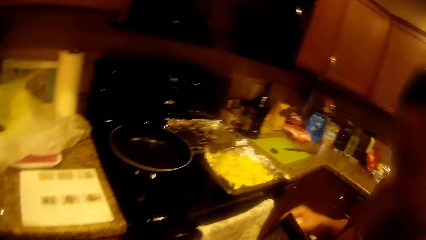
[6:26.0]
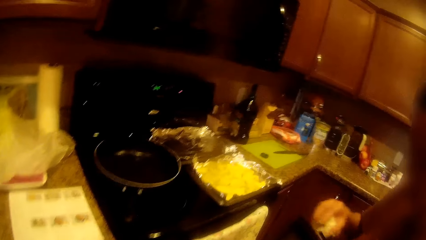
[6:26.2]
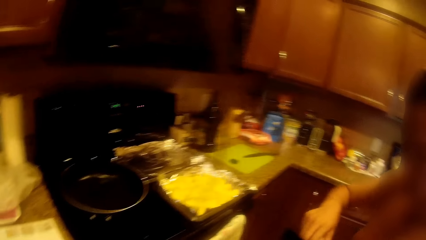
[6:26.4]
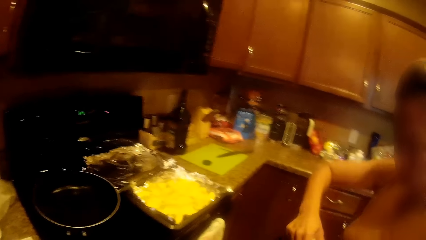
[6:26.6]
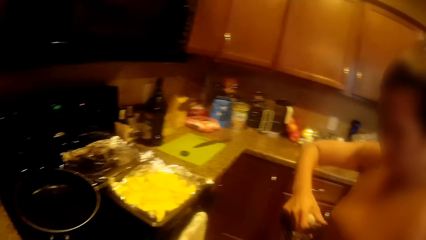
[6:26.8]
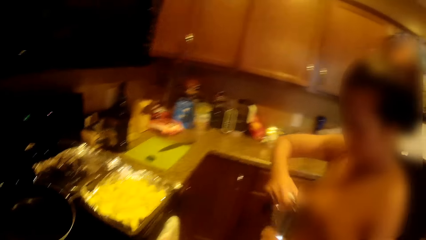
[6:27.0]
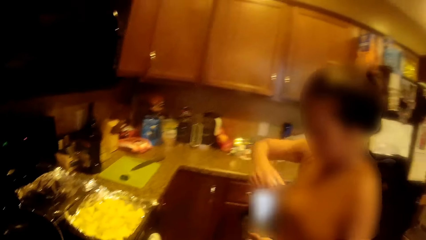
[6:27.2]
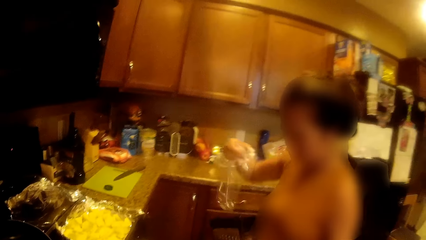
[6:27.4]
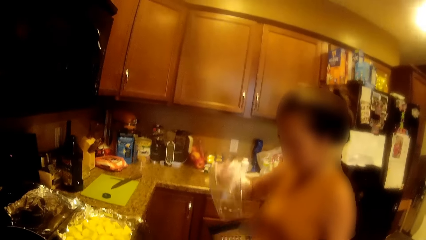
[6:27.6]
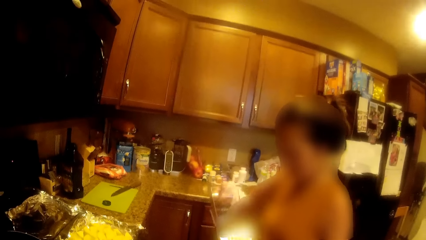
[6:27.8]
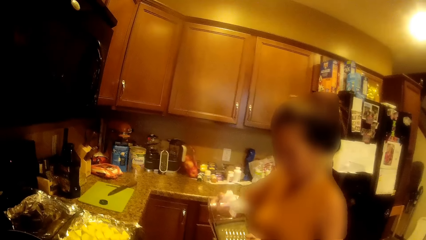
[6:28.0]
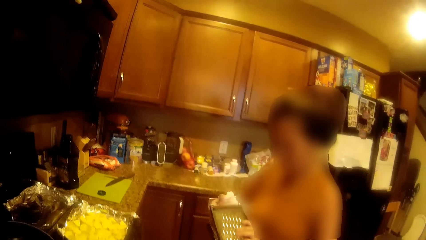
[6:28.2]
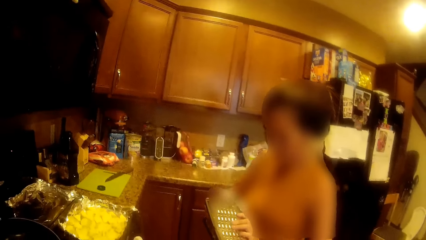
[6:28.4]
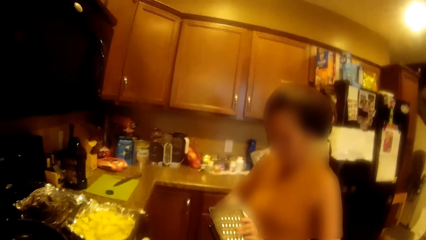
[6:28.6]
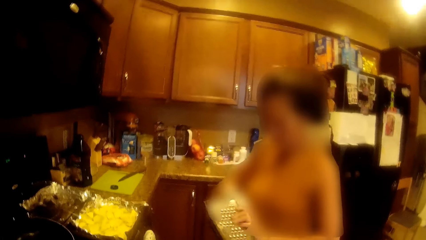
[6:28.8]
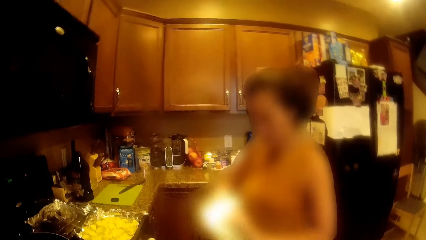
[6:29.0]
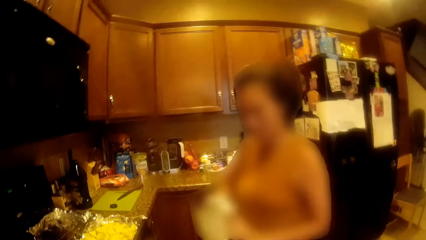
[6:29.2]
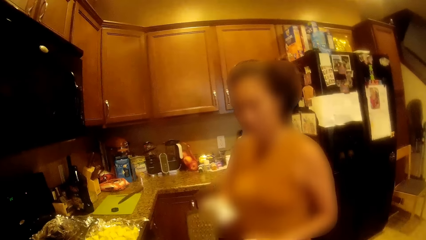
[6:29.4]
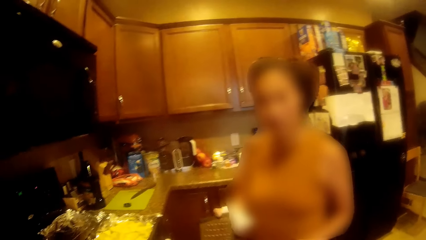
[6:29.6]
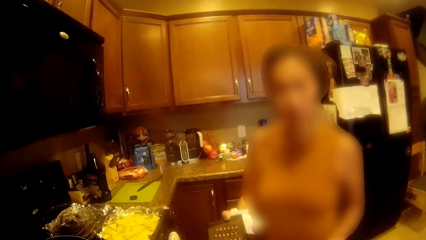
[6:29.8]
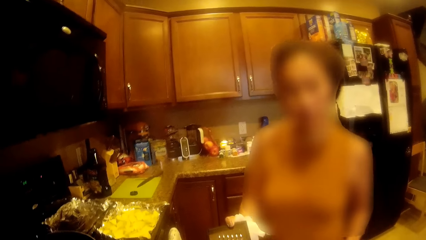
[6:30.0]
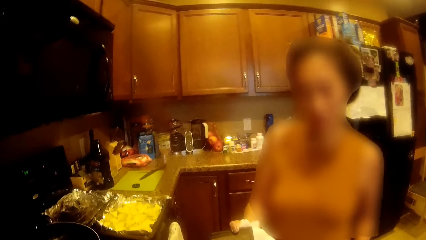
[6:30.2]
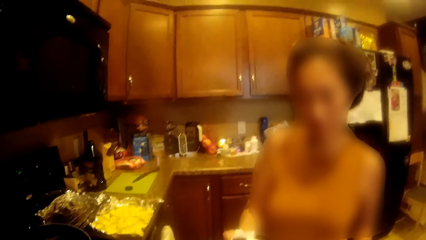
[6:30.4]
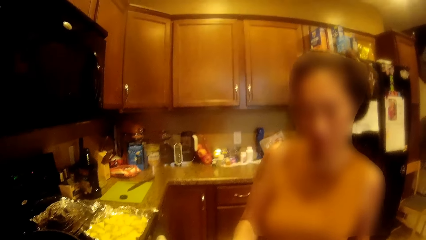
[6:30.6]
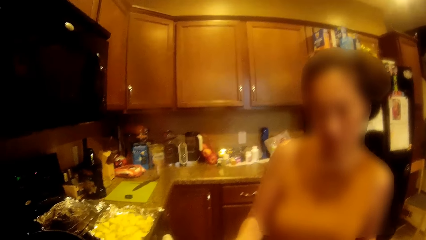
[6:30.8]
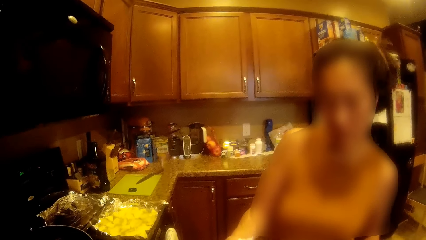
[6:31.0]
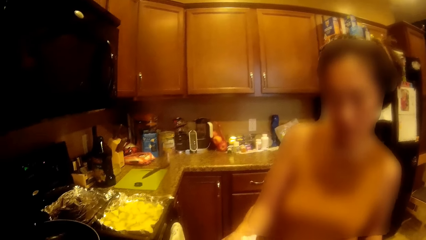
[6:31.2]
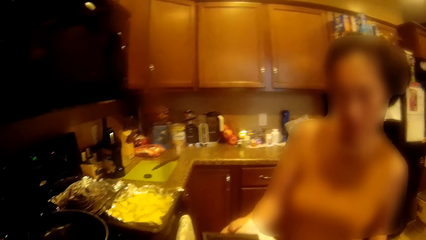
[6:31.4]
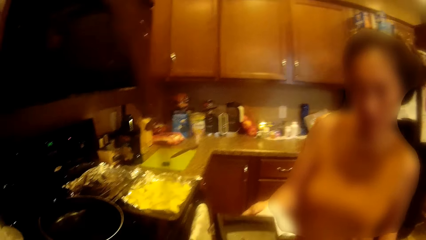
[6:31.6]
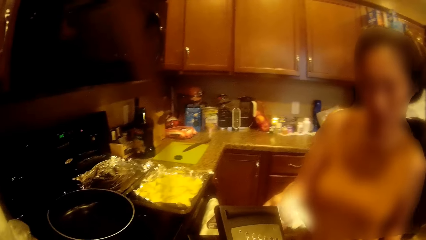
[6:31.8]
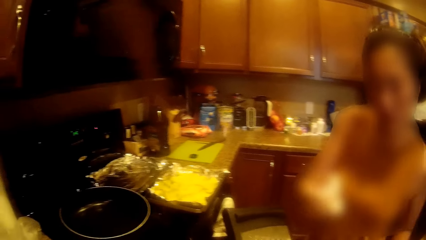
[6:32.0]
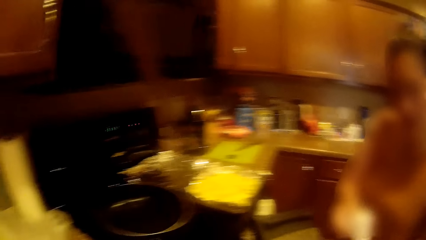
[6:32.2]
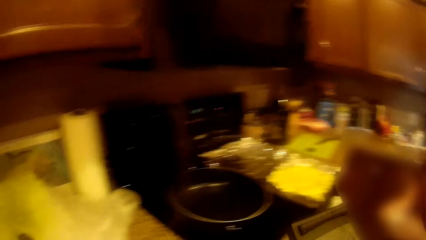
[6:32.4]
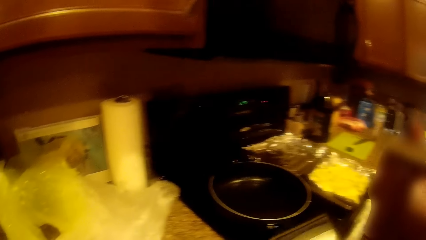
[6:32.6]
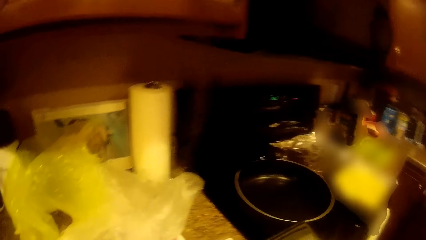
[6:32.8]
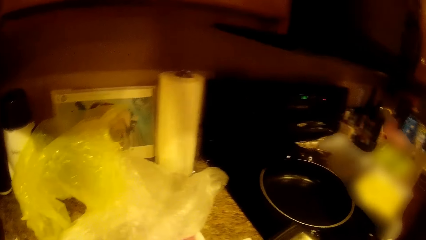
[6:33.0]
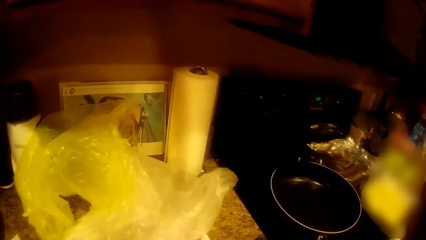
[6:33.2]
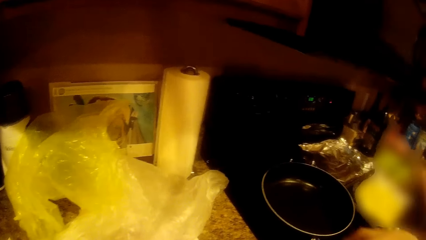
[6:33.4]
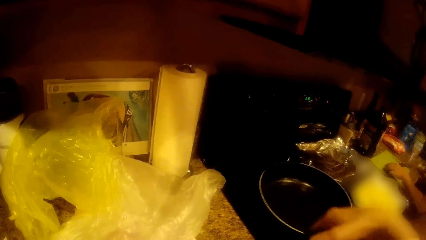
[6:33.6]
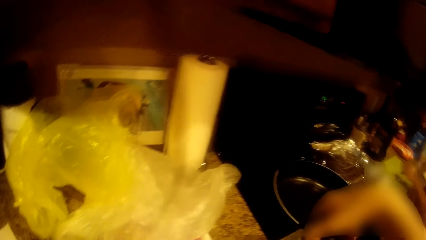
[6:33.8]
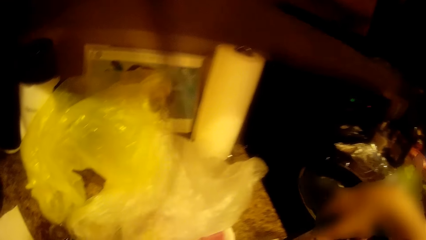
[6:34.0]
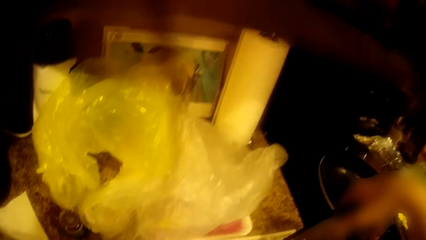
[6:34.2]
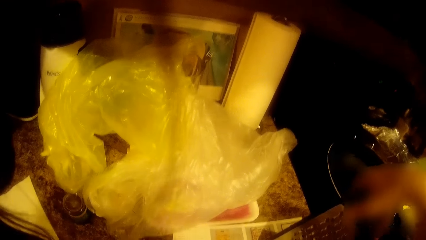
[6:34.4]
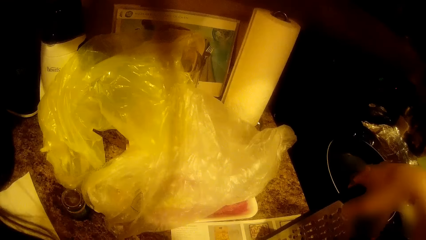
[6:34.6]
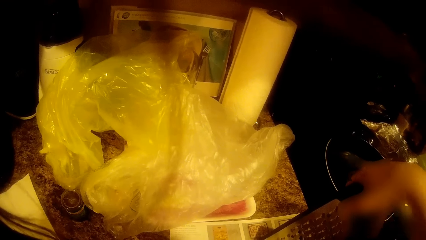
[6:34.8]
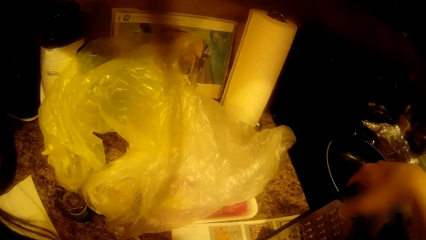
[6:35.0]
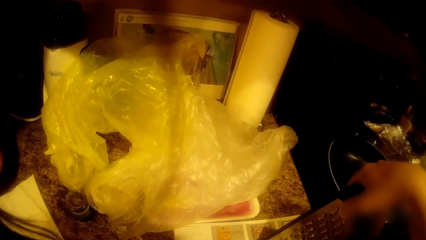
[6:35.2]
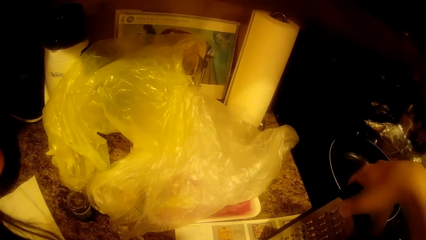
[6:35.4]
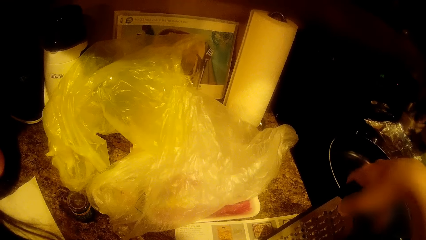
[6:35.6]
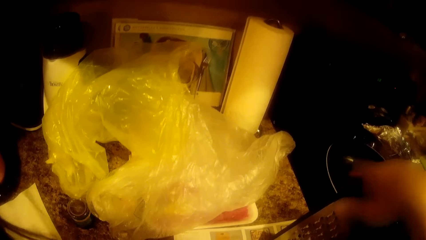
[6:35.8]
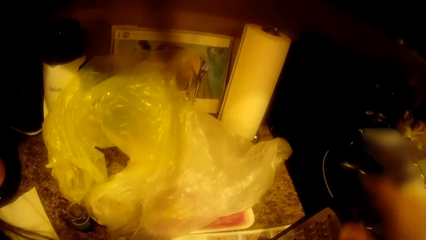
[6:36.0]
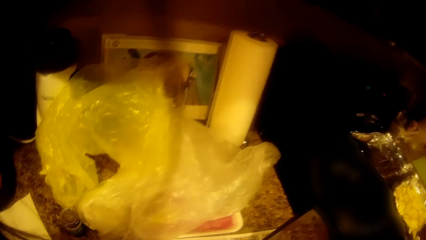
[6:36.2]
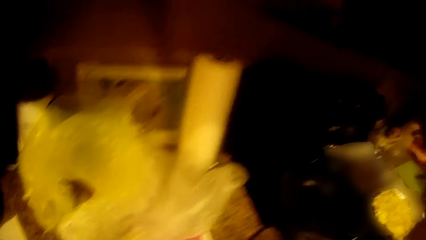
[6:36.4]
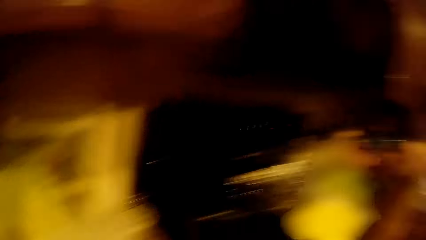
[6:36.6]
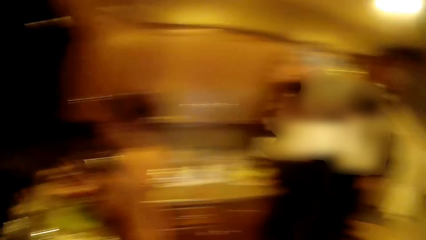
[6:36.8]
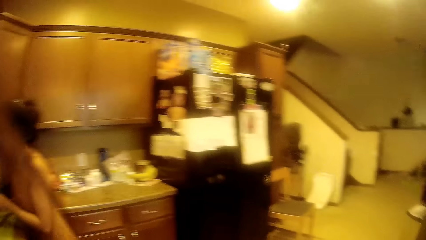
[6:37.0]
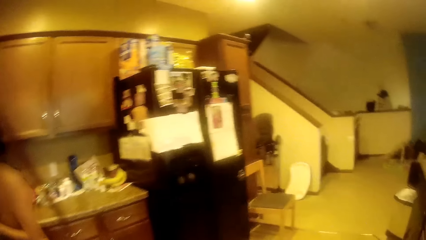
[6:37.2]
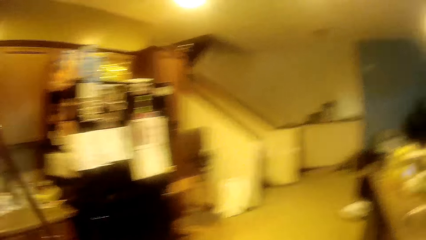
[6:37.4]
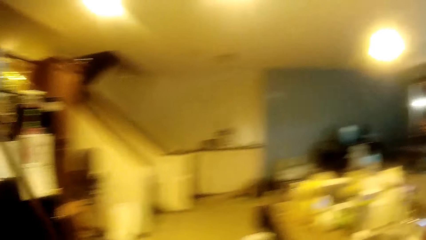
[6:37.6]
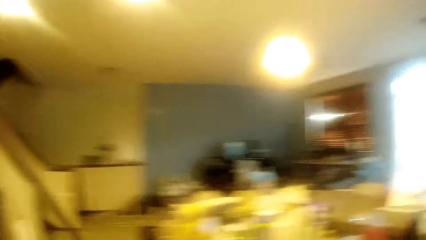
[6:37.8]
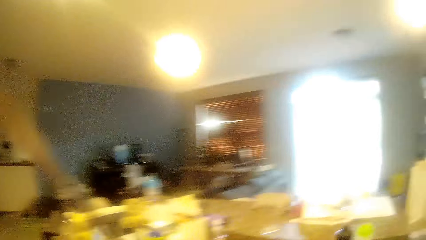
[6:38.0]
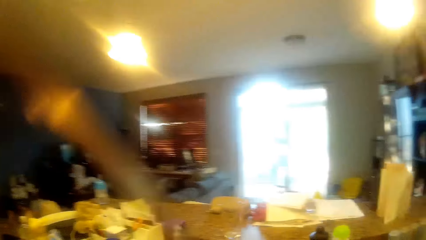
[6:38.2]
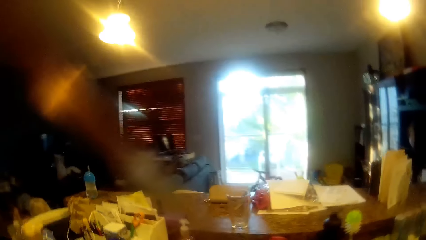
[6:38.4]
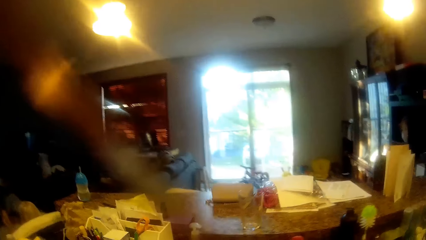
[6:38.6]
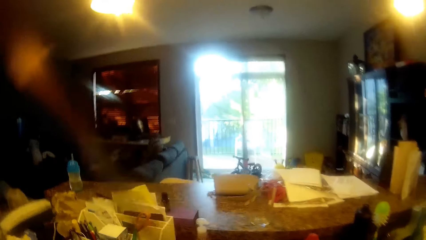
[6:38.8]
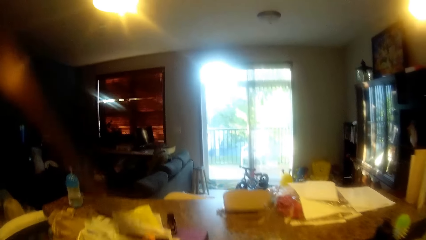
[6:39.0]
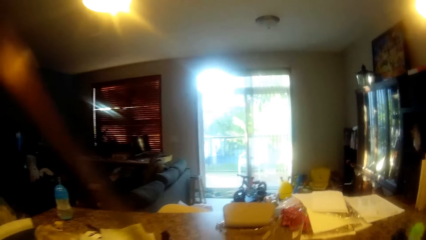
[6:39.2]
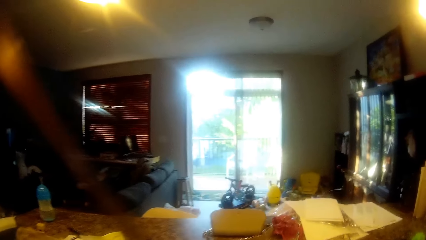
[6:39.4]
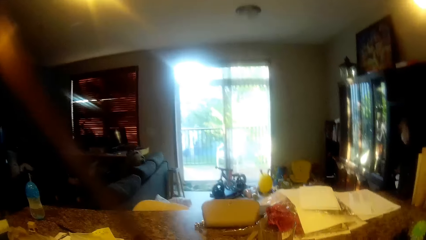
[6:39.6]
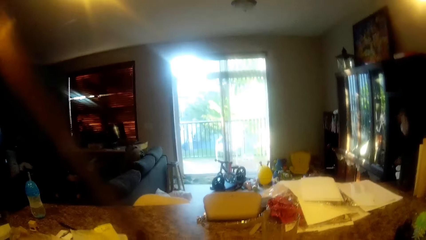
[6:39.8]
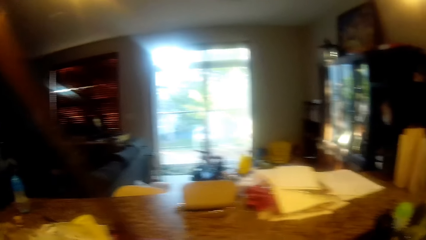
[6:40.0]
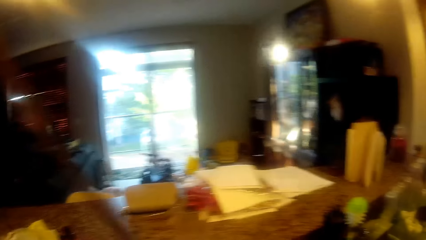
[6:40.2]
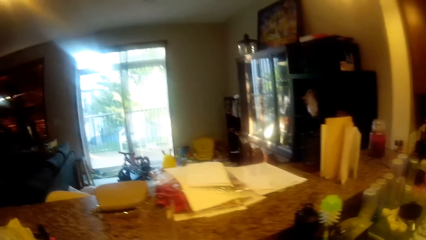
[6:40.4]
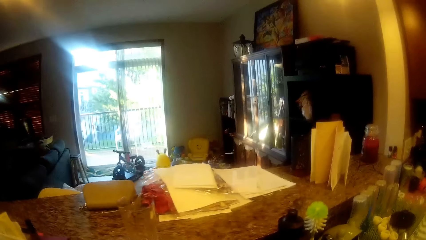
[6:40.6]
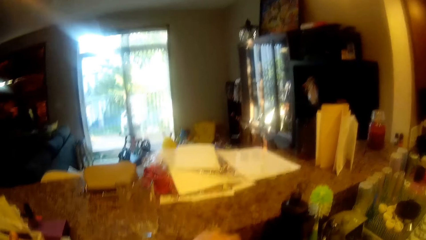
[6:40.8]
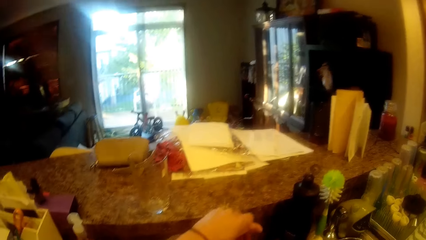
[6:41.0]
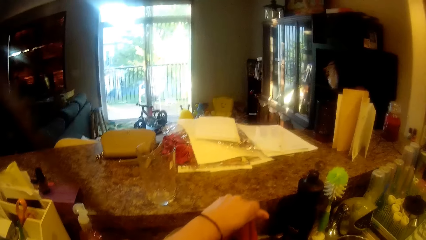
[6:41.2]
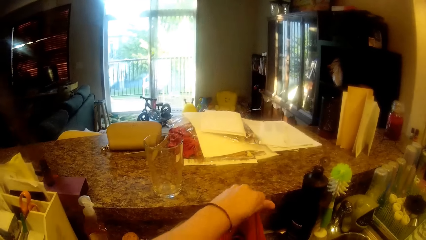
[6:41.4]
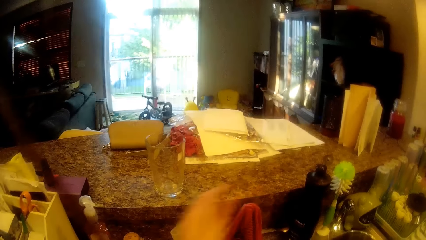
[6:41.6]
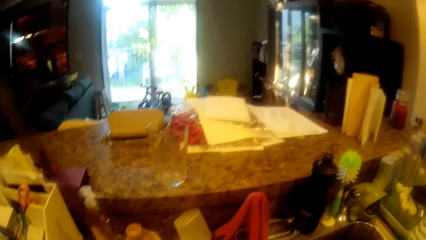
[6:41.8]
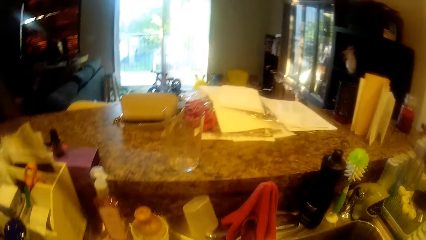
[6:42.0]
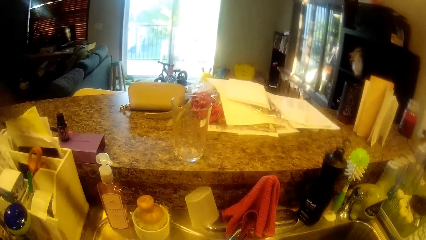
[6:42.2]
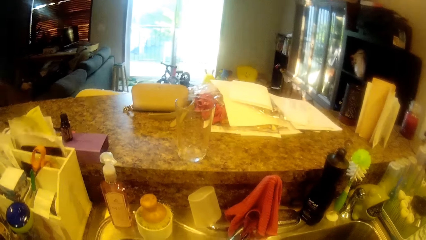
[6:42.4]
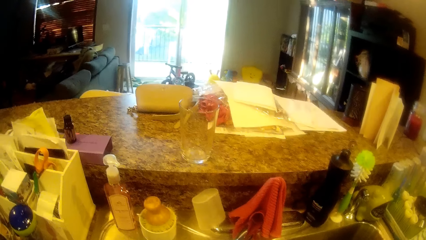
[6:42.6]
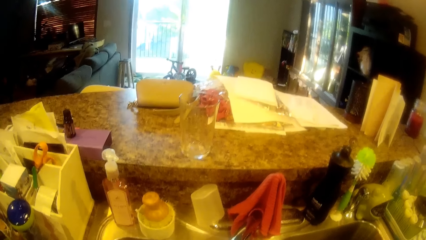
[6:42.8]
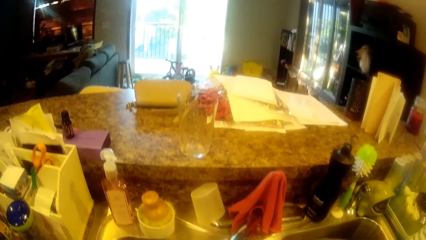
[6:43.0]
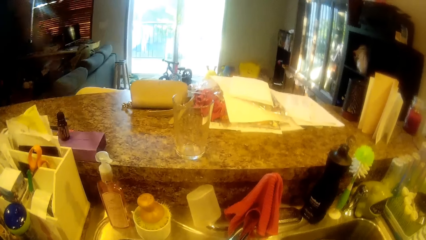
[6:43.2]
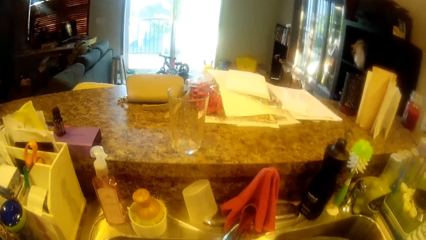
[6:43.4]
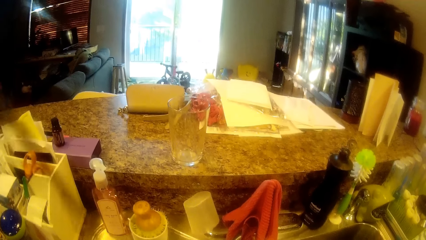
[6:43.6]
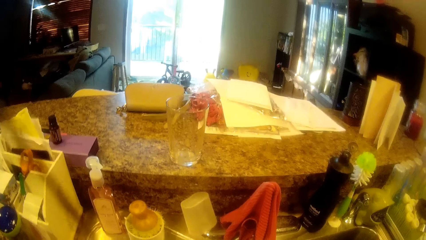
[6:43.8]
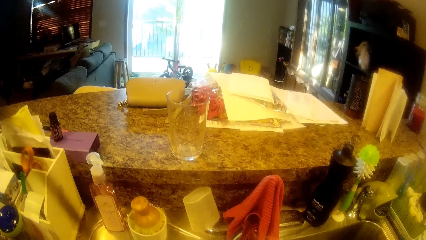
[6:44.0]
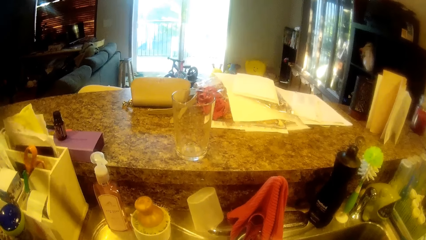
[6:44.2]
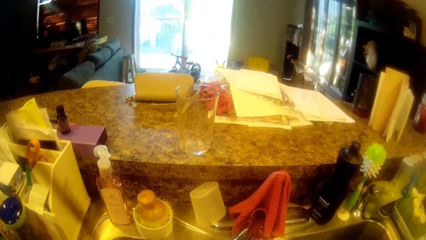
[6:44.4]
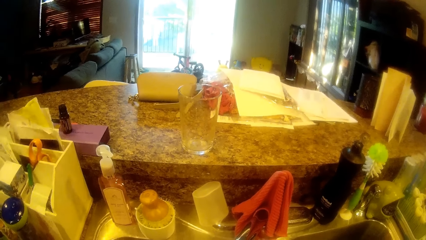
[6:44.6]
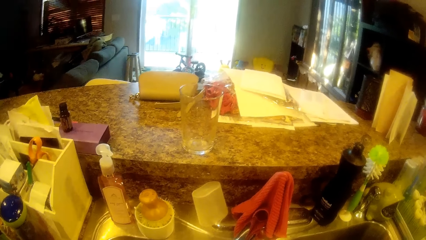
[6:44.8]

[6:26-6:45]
The woman removes a grater cover with her right hand. The woman gives the grater to the camera wearer. The camera wearer puts the grater on the table with her right hand. She moves towards a glass cup. She opens a tap with her left hand. She washes hands.
